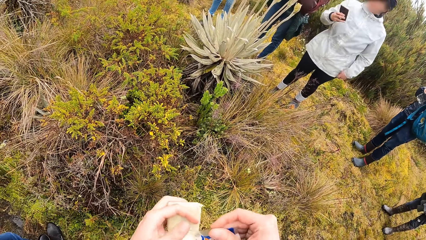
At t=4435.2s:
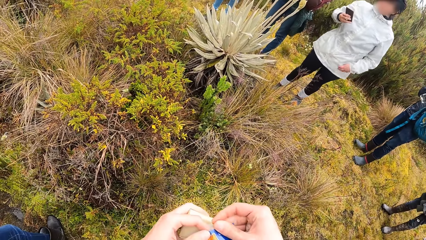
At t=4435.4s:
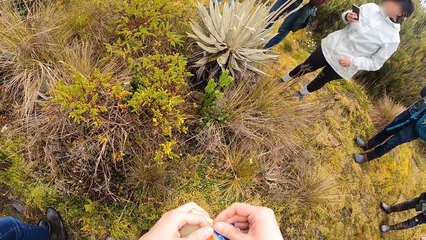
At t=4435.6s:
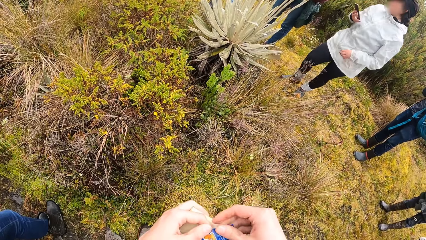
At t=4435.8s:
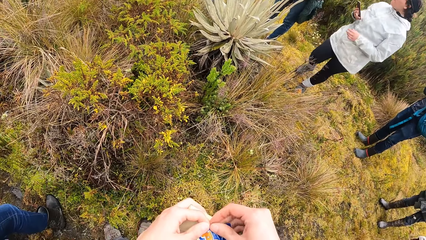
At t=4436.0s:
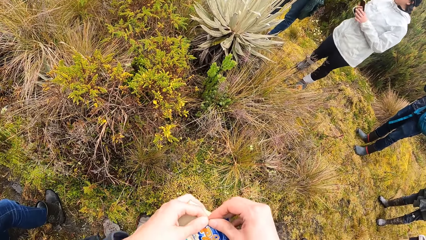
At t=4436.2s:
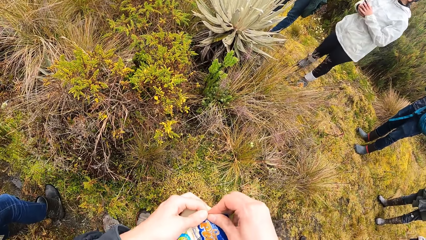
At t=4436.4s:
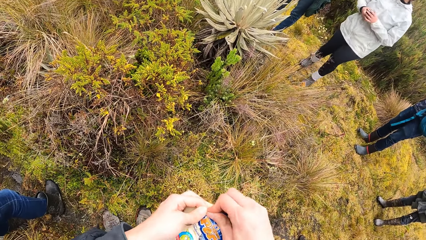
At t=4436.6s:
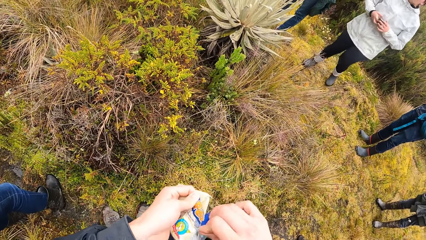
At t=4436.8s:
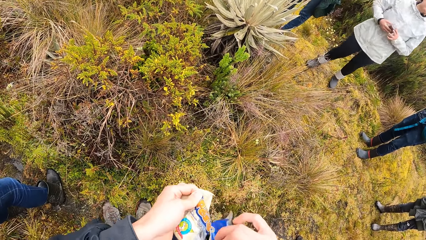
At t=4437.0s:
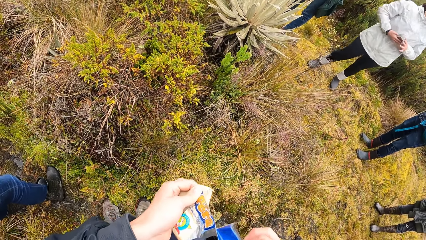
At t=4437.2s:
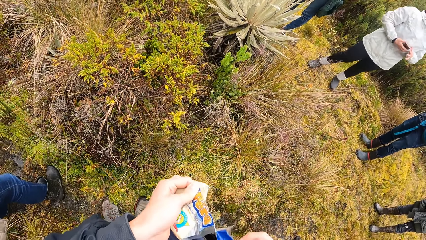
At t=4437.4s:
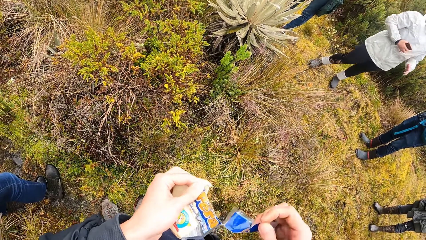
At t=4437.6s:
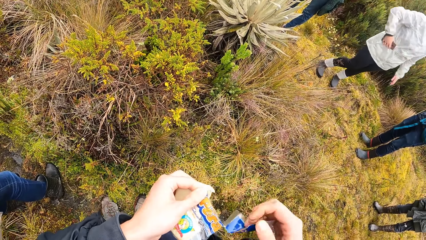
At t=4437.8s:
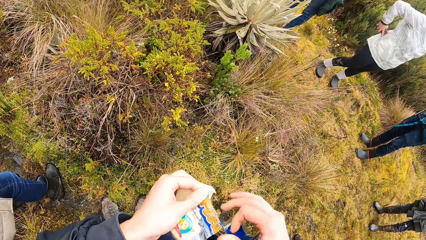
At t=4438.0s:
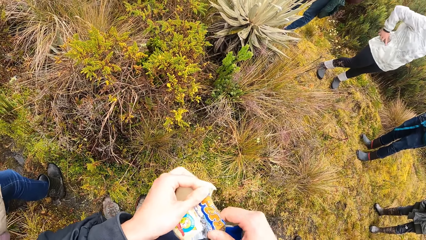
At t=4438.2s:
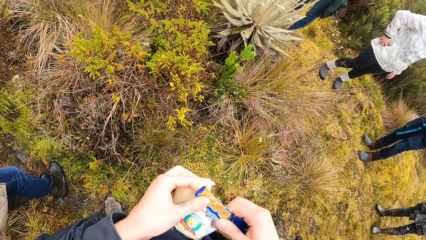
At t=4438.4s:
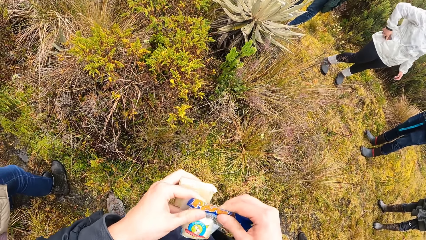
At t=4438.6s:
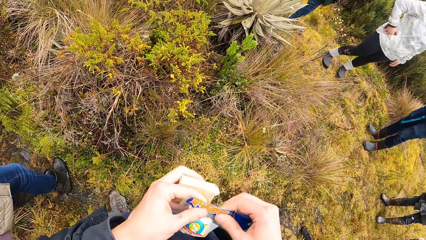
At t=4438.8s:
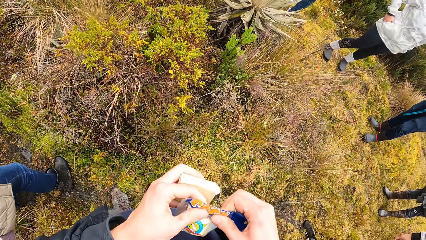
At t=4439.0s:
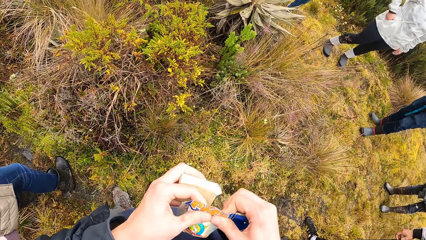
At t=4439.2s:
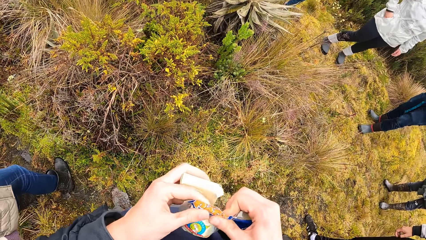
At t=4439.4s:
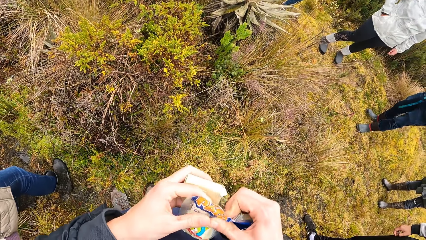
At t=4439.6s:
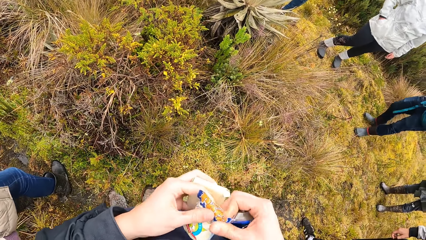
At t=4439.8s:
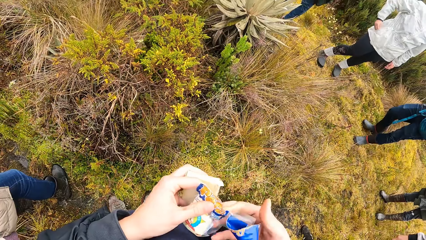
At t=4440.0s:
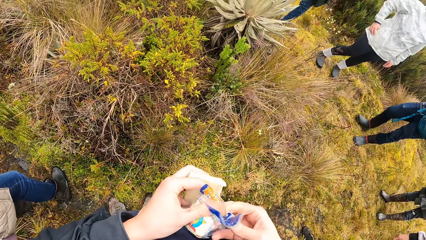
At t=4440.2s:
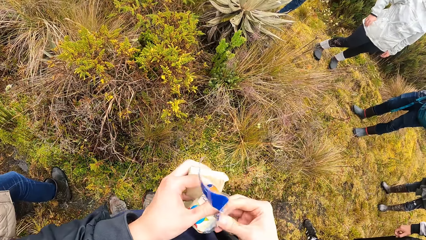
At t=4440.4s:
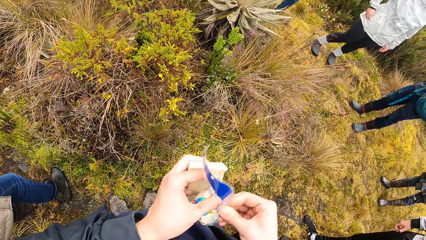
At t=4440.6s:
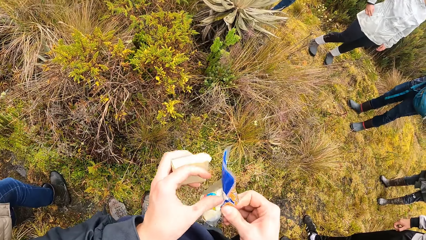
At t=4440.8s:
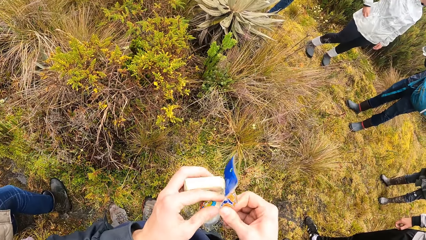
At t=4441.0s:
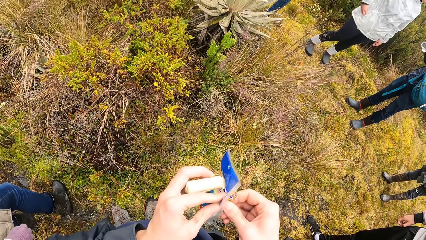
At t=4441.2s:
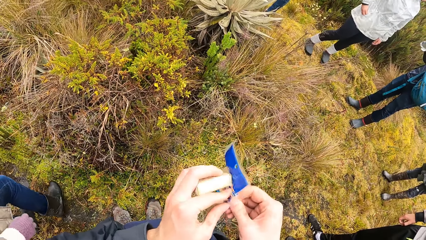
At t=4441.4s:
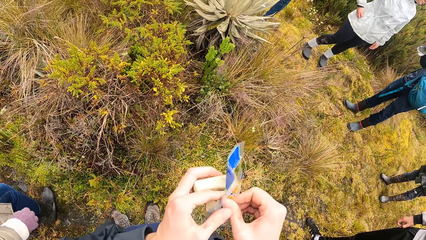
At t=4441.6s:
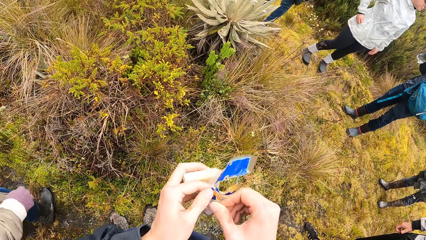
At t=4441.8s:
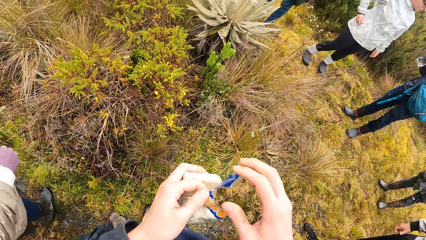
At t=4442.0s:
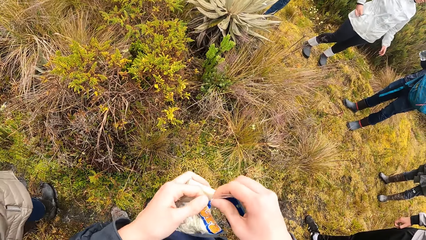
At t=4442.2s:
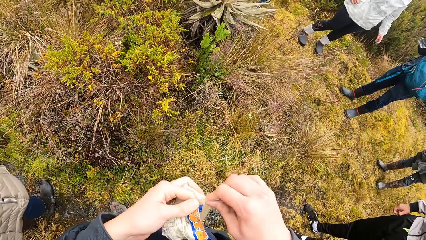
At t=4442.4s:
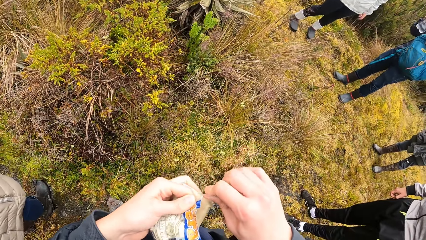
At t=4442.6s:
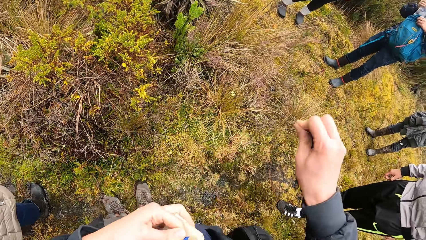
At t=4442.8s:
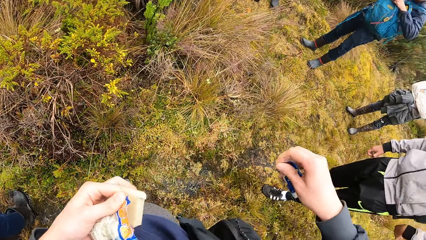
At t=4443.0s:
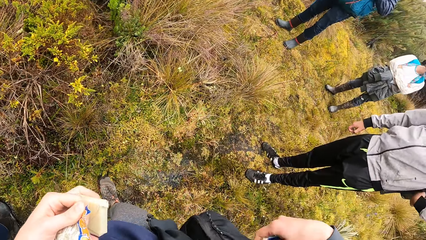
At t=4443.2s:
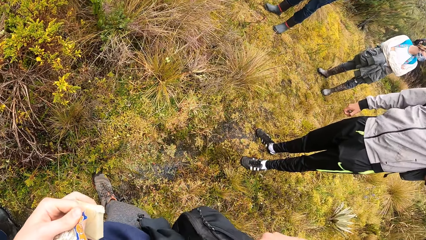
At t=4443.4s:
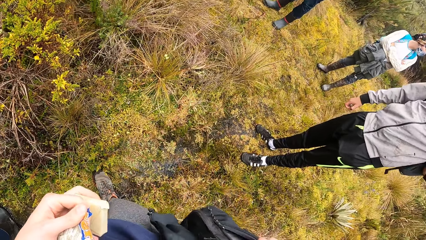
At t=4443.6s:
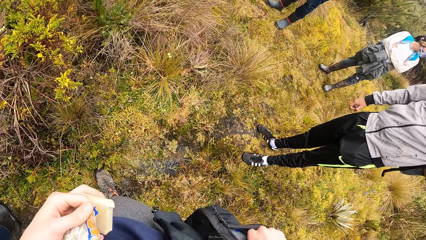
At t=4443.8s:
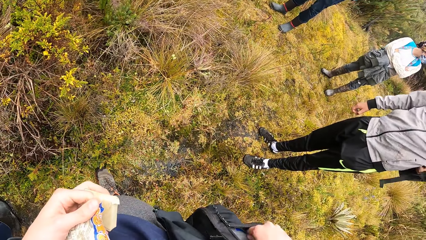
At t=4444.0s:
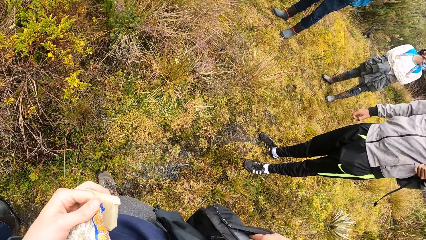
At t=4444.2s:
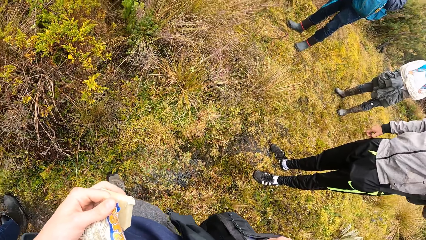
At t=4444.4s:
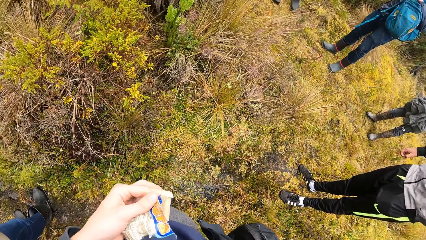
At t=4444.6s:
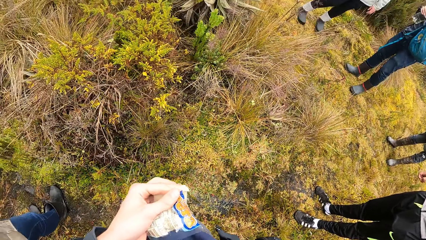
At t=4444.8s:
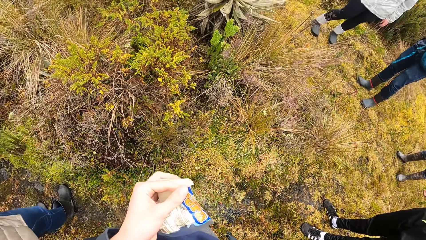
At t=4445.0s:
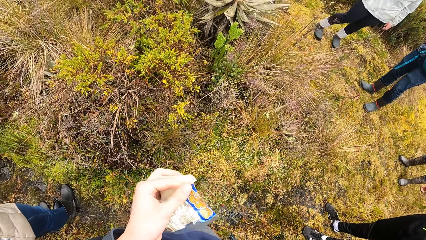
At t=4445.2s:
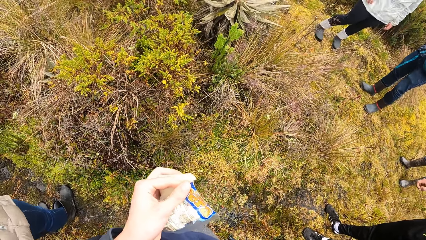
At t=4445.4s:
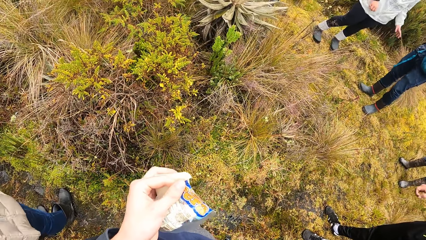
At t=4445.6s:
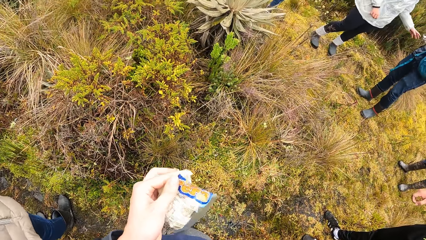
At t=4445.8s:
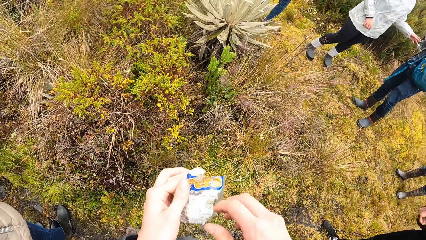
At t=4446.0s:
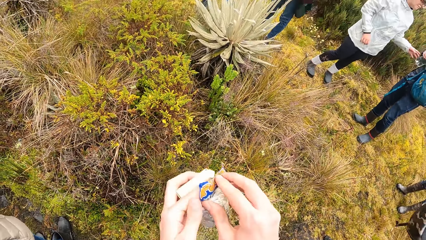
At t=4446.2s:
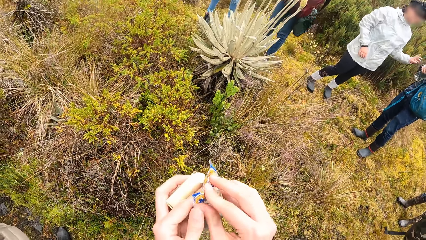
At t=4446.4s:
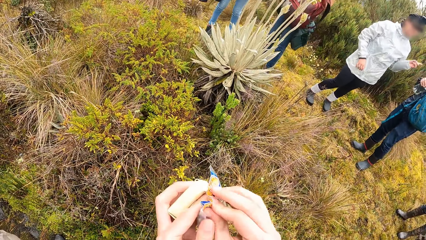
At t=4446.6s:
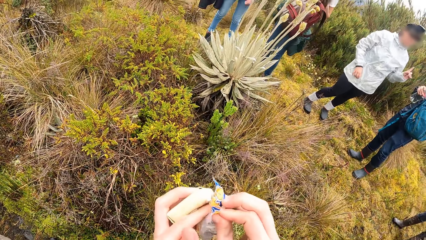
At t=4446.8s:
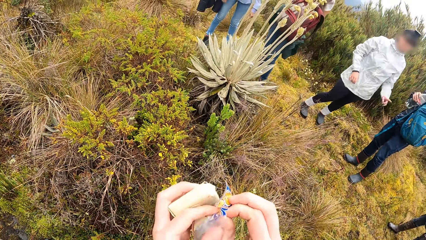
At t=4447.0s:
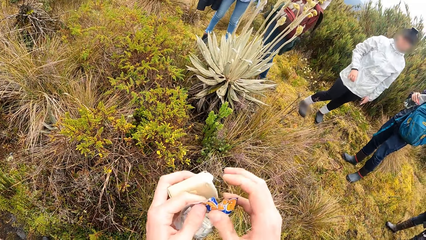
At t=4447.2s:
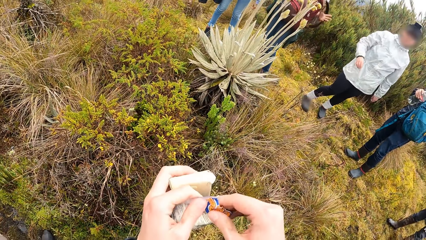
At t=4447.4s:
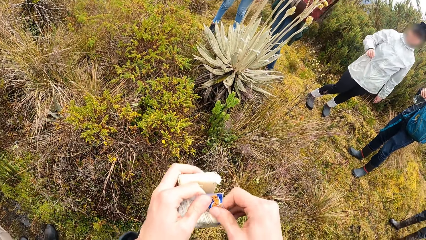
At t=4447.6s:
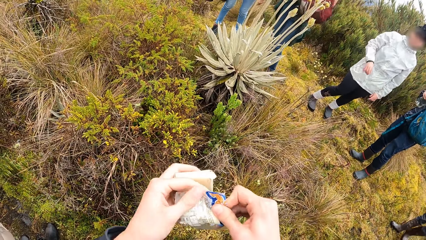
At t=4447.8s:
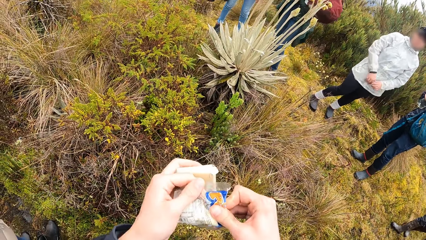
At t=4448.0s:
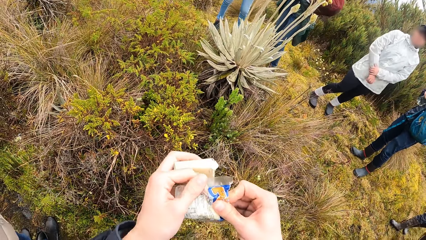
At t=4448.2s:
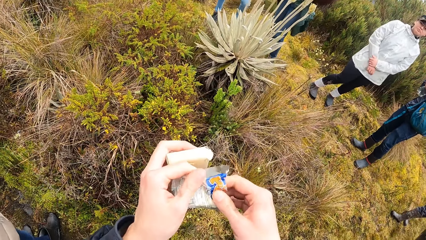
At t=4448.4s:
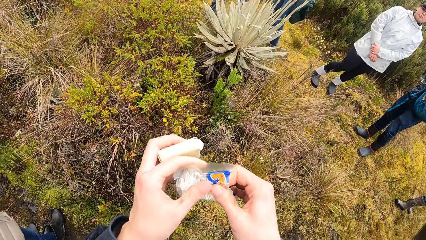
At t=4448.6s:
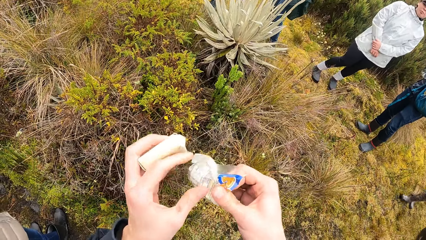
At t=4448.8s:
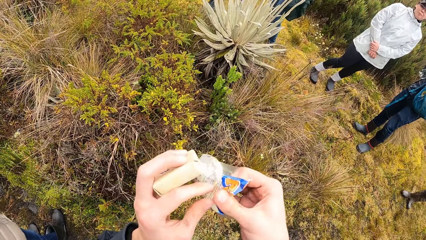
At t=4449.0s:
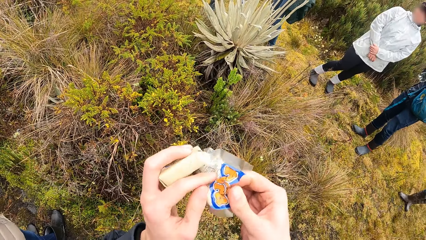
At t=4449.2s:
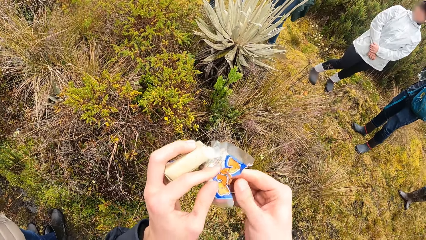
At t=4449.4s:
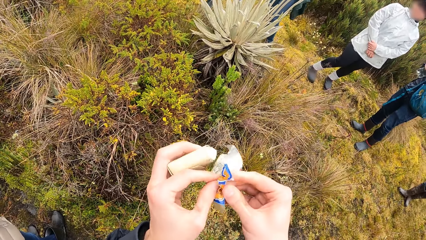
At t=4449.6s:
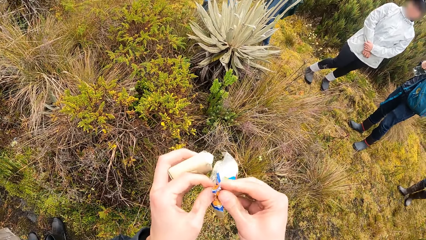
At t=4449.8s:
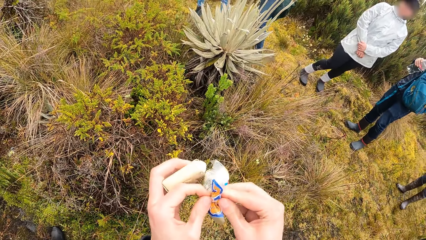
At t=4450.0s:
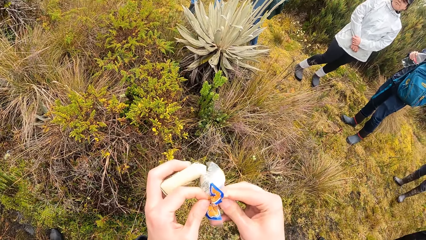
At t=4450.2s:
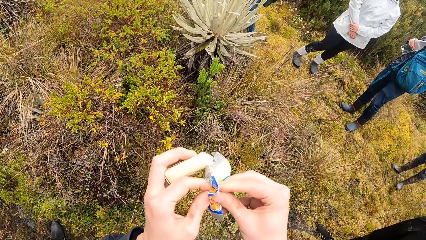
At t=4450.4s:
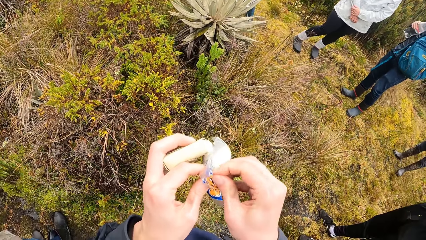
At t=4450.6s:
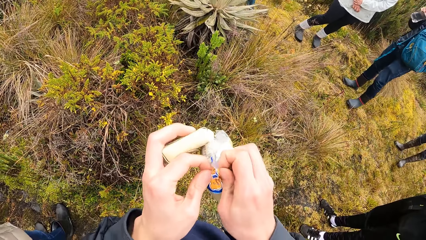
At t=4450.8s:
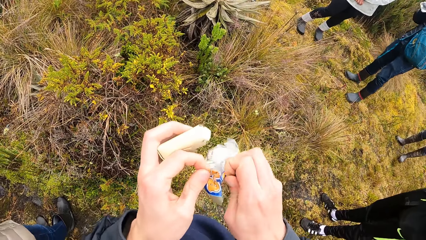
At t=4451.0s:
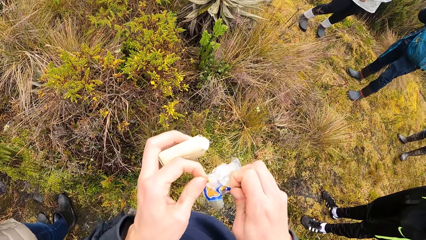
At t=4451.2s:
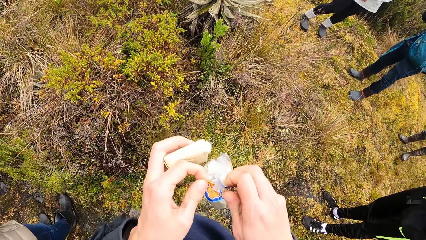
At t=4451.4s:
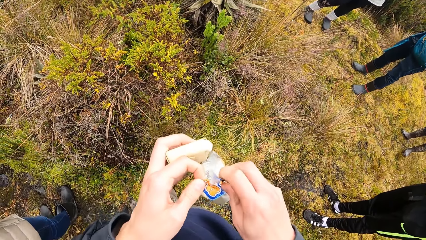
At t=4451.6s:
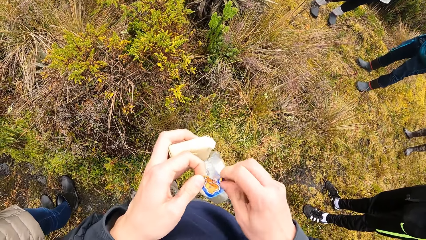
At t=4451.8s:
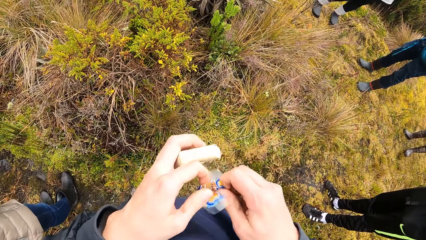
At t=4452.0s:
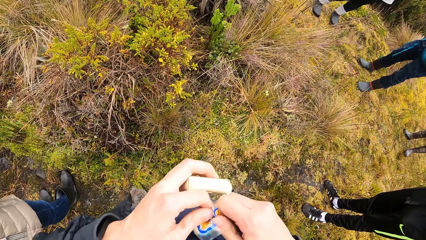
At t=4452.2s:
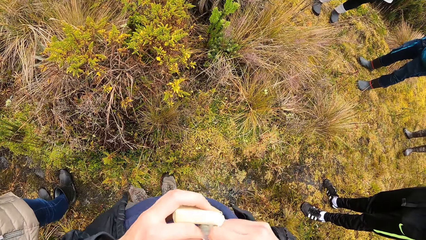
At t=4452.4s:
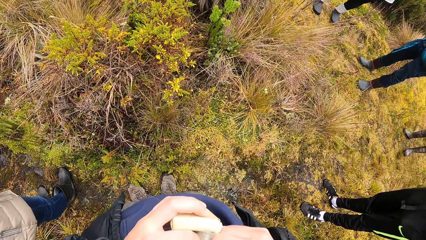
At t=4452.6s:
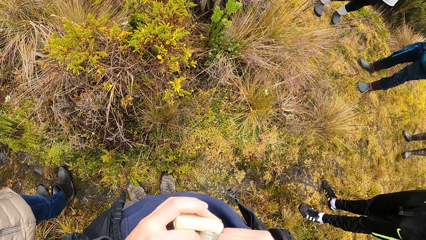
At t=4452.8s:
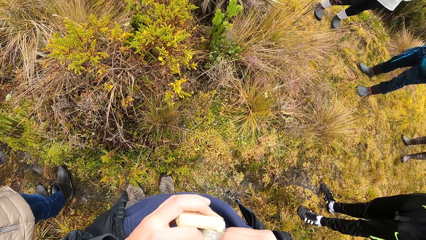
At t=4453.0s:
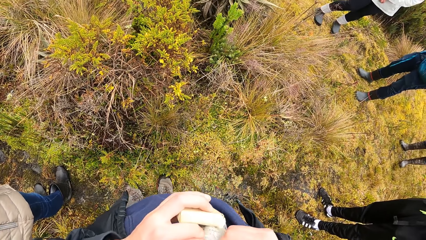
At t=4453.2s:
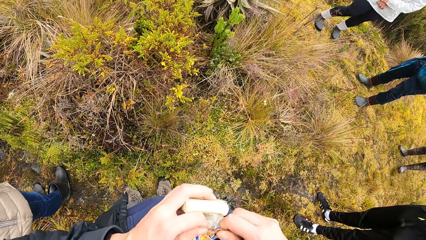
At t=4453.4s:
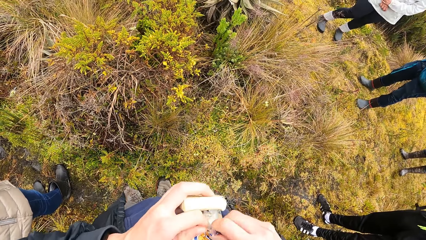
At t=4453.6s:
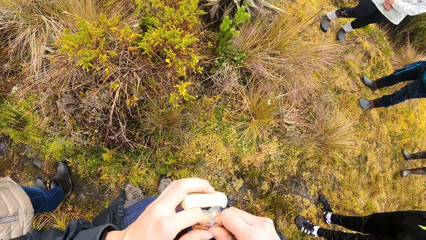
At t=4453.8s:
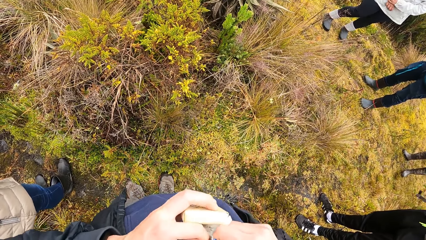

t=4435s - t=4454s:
The camera wearer flips the pack of sandwich wraps in his hands. He tears the pack of sandwich wraps in his hands with his right hand. A woman puts the phone in her right hand into the pocket of her hoodie. The camera wearer opens the pack of sandwich wraps in his hands. A man puts the bottle in his right hand into a backpack on his chest. The camera wearer puts a part of the pack of sandwich wraps in his right hand into a backpack over his right arm. He opens the pack of sandwich wraps in his hands. The woman holds her right arm with her left hand. The man drinks from the bottle in his right hand.
